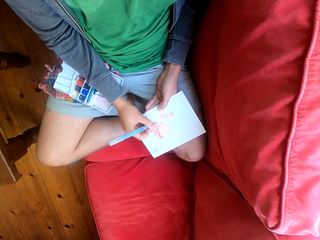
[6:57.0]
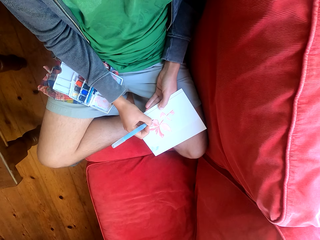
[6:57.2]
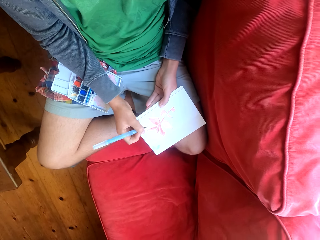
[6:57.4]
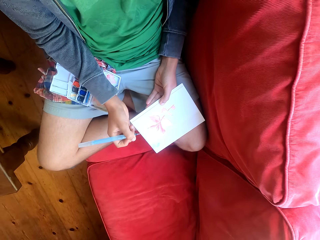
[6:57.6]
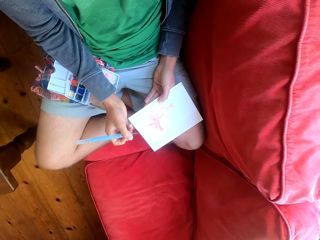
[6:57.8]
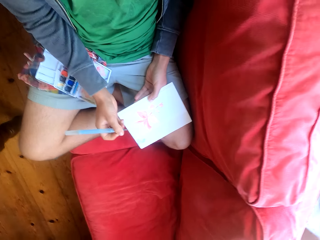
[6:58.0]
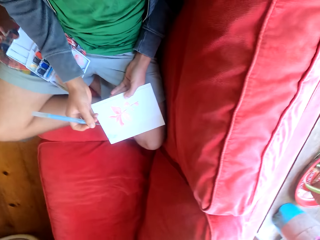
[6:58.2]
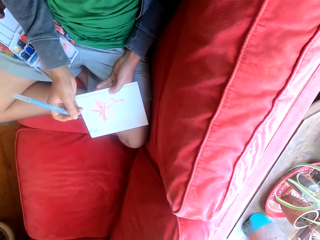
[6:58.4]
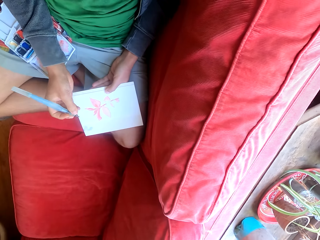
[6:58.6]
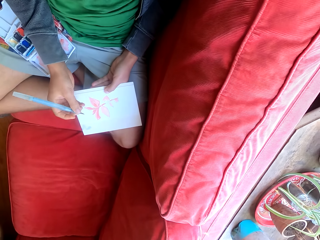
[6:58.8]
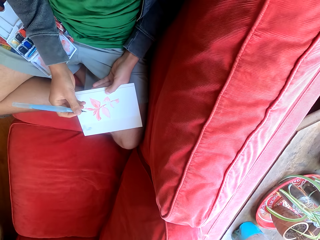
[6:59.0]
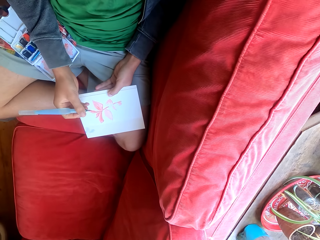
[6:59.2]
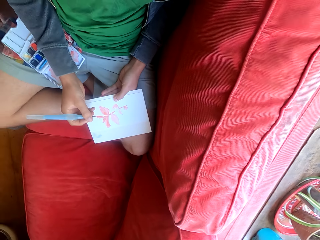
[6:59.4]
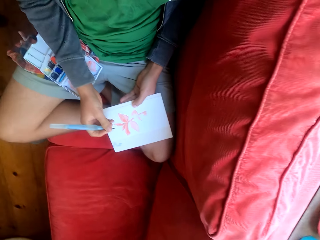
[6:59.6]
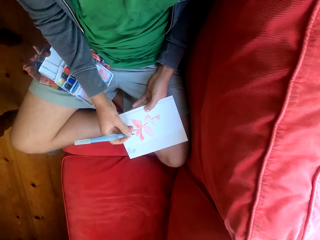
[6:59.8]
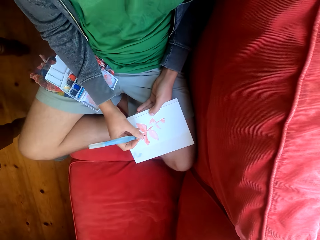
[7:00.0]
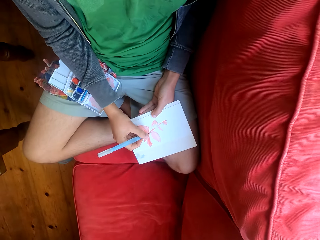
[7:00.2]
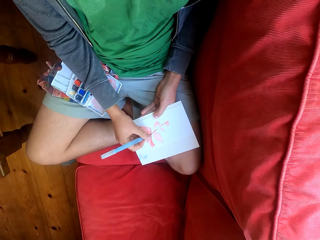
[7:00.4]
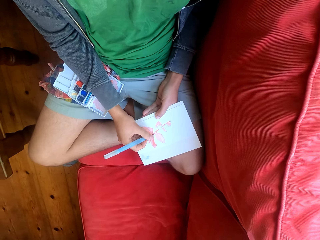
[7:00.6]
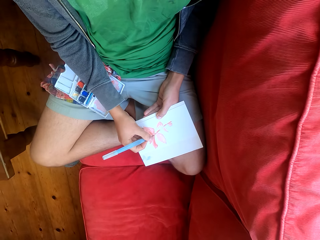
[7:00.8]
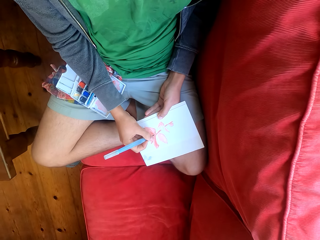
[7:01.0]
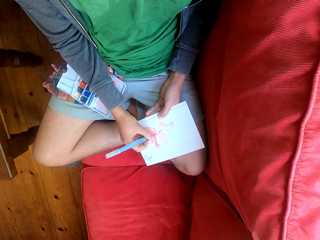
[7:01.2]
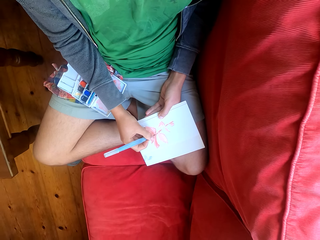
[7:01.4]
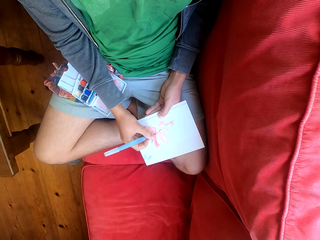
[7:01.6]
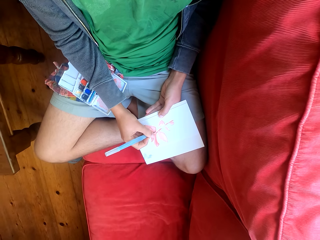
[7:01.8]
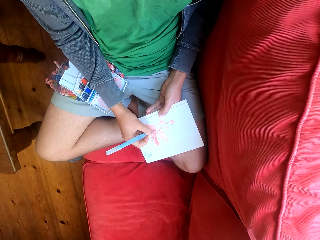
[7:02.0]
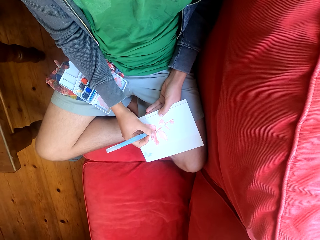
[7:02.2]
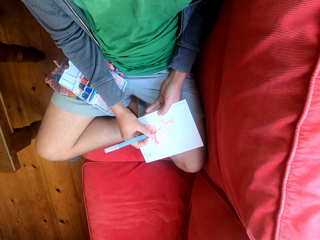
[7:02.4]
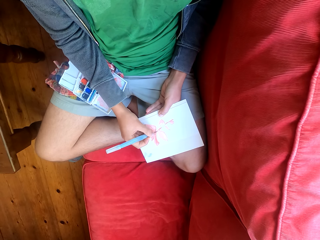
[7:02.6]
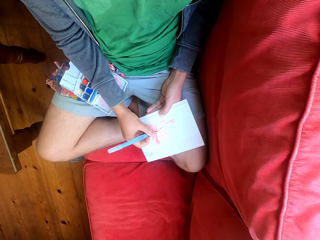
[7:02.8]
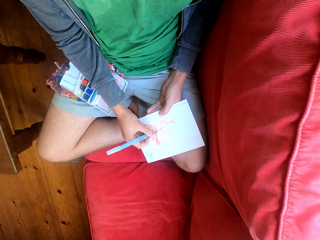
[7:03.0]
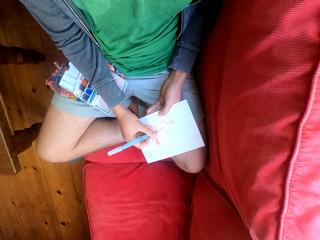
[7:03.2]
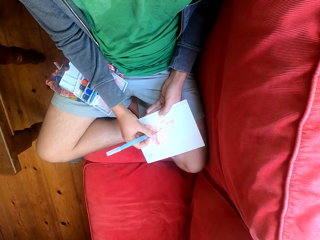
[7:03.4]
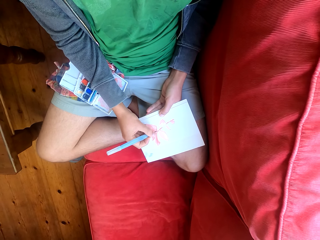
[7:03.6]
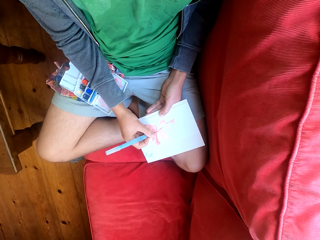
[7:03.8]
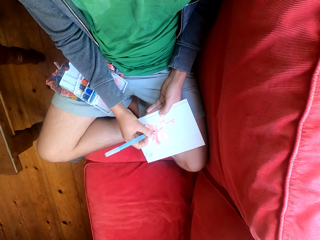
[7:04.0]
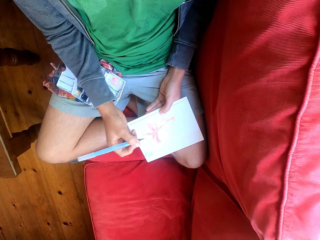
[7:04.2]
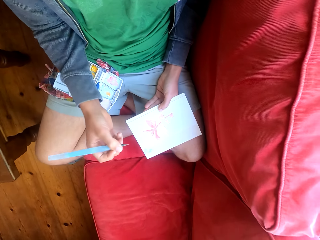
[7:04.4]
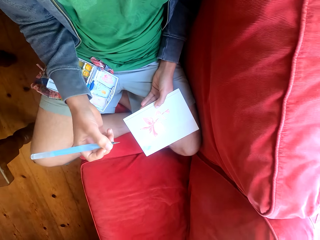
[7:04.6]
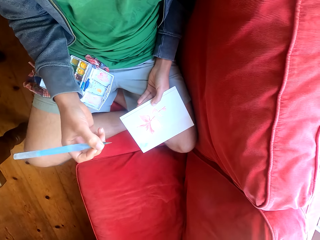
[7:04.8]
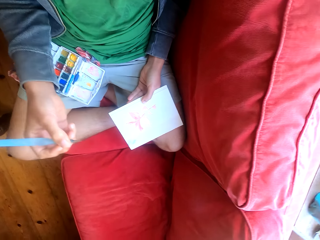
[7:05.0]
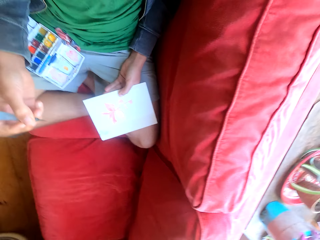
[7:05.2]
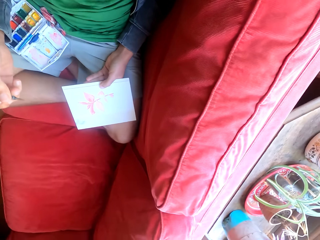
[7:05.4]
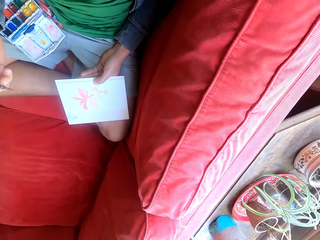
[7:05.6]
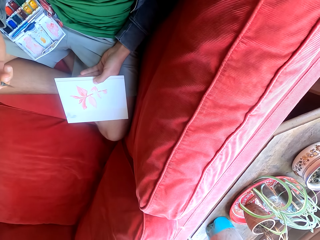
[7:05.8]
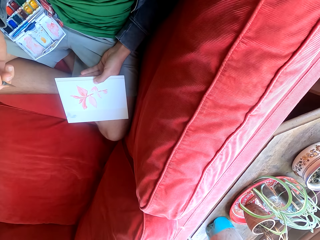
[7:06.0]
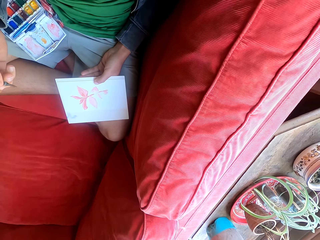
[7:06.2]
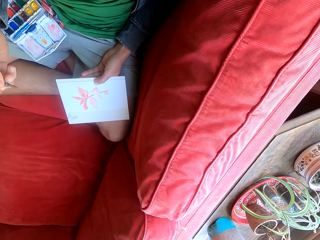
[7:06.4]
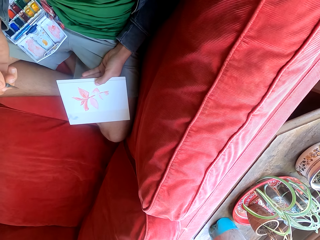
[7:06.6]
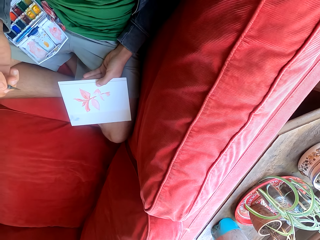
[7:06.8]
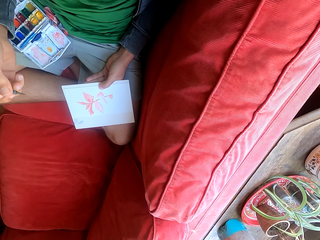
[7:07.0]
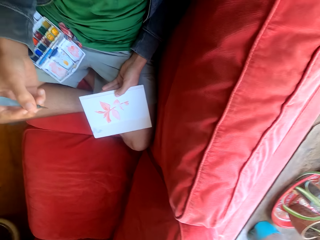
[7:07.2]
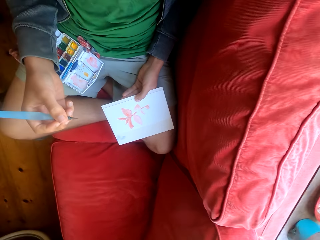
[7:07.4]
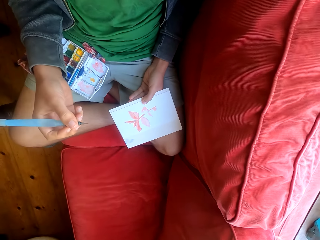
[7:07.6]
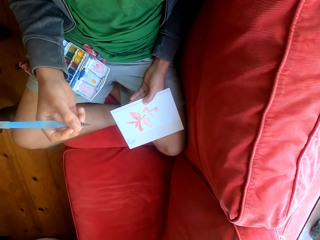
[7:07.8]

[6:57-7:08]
The camera wearer stares at the paint on the paper. They paint on the paint paper. They stare at the painting on the paper.

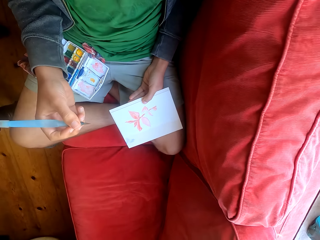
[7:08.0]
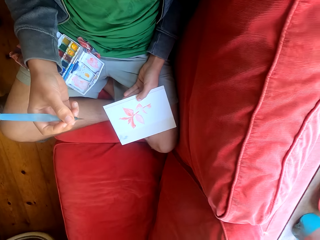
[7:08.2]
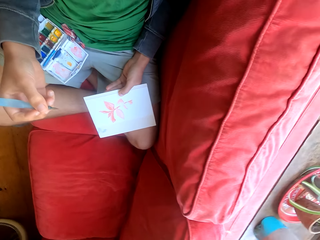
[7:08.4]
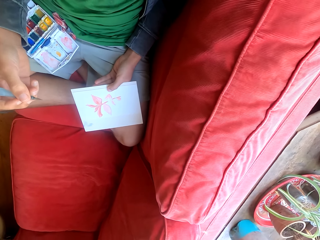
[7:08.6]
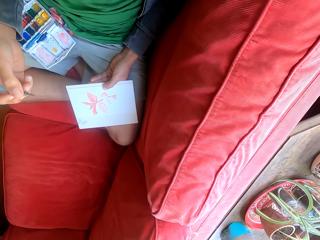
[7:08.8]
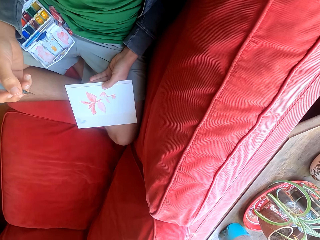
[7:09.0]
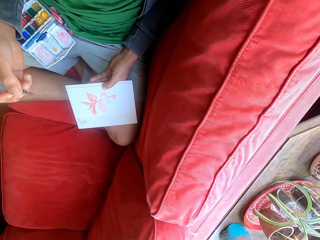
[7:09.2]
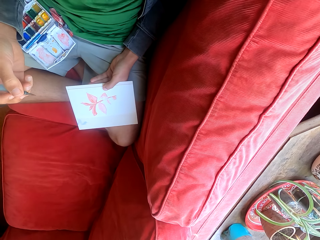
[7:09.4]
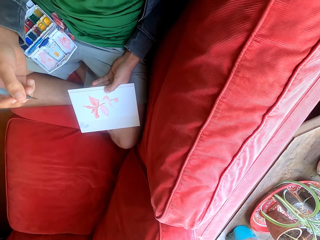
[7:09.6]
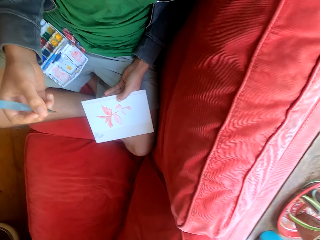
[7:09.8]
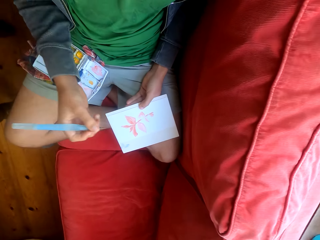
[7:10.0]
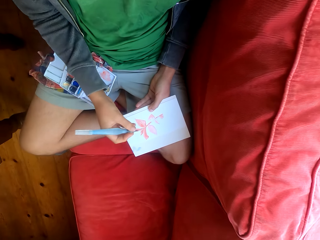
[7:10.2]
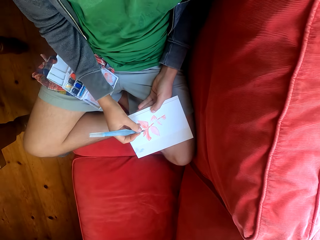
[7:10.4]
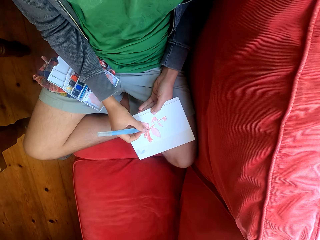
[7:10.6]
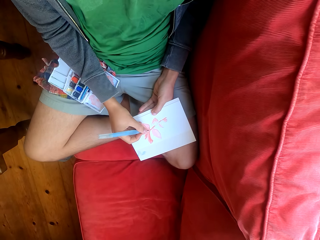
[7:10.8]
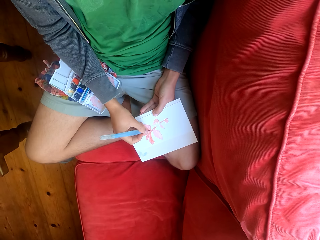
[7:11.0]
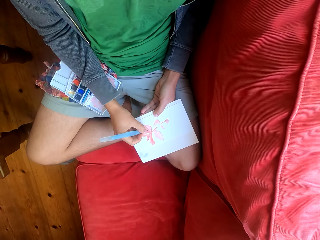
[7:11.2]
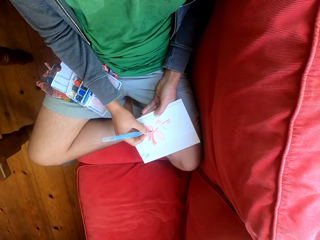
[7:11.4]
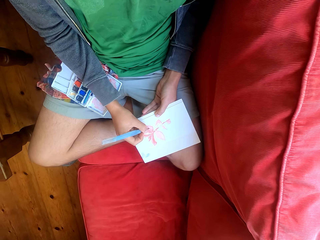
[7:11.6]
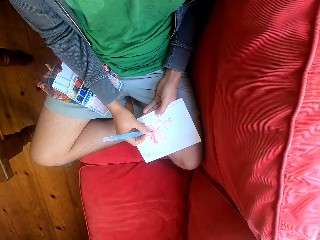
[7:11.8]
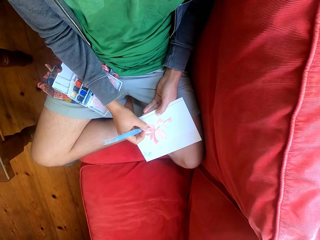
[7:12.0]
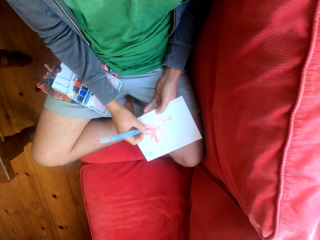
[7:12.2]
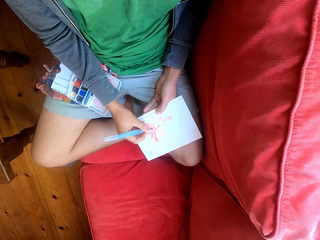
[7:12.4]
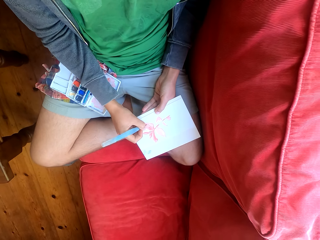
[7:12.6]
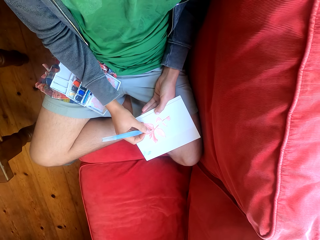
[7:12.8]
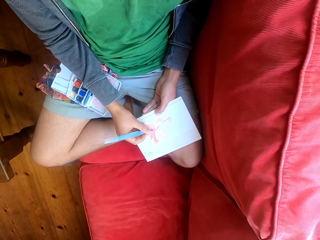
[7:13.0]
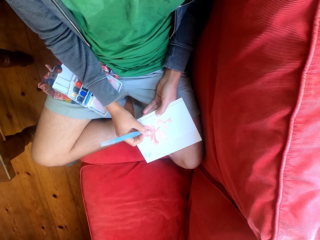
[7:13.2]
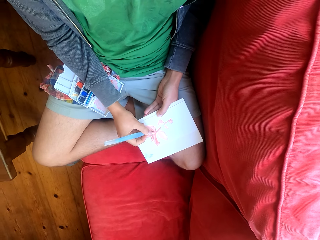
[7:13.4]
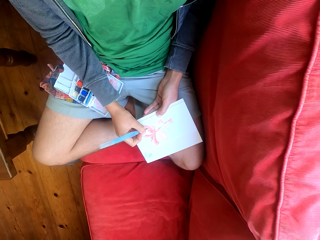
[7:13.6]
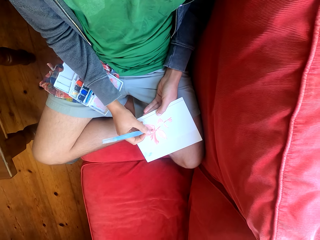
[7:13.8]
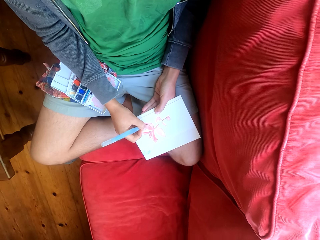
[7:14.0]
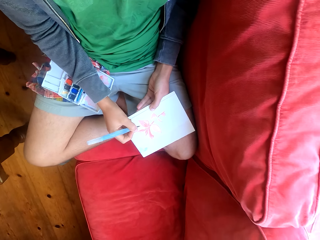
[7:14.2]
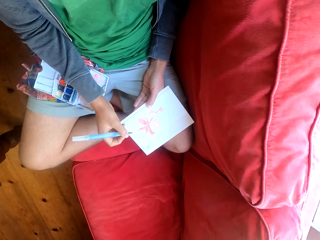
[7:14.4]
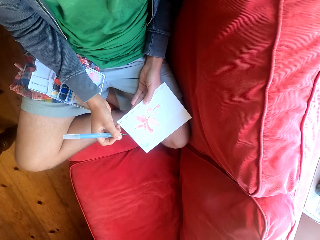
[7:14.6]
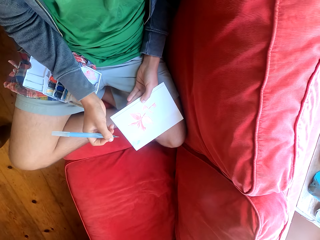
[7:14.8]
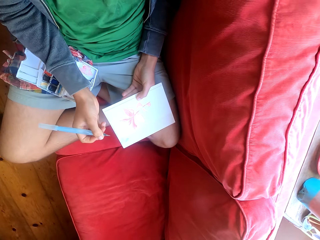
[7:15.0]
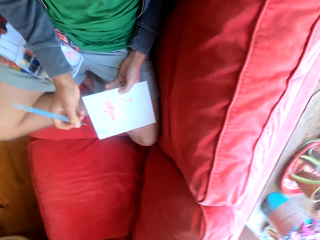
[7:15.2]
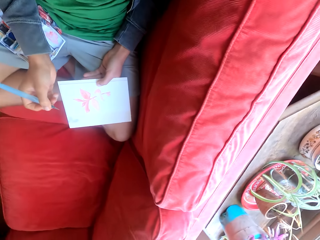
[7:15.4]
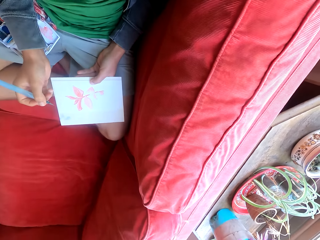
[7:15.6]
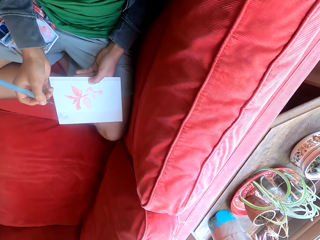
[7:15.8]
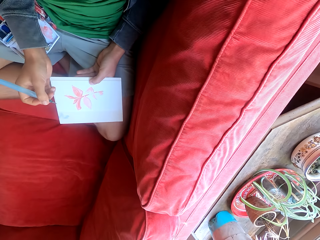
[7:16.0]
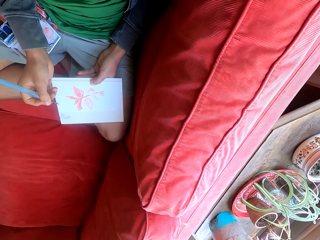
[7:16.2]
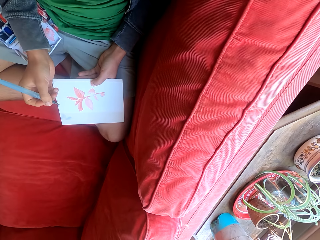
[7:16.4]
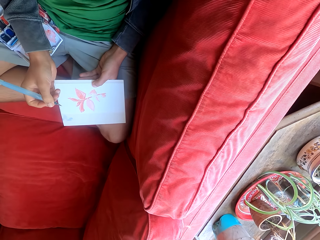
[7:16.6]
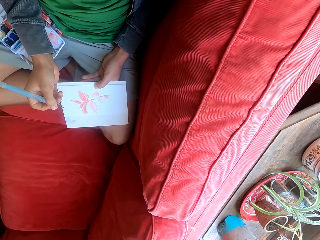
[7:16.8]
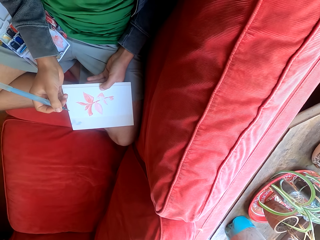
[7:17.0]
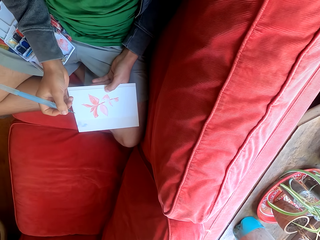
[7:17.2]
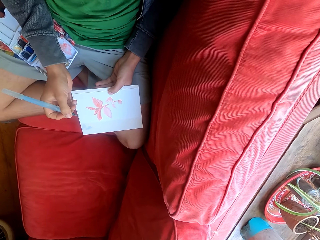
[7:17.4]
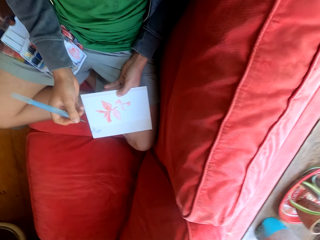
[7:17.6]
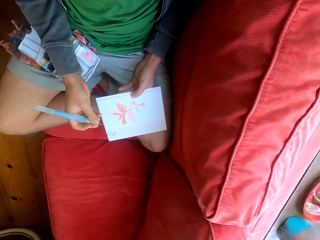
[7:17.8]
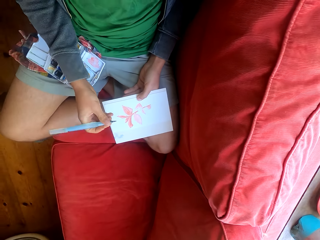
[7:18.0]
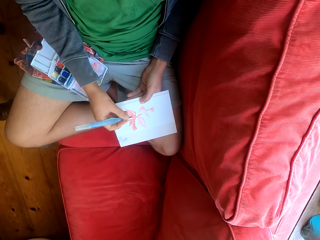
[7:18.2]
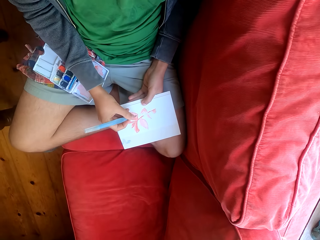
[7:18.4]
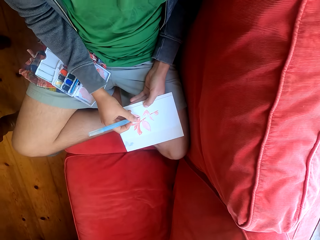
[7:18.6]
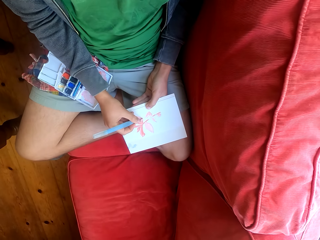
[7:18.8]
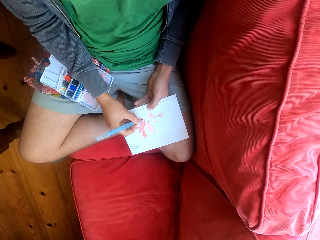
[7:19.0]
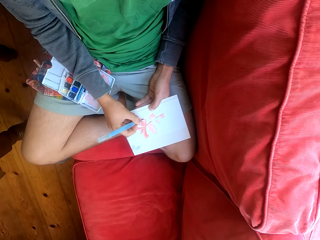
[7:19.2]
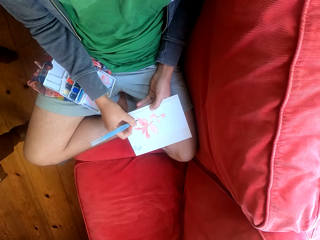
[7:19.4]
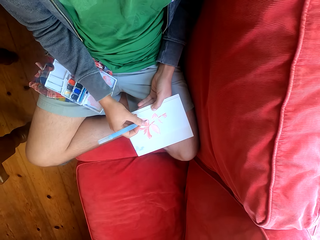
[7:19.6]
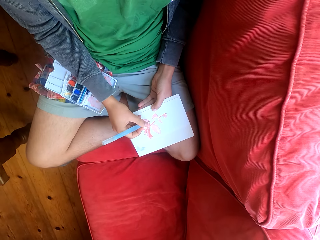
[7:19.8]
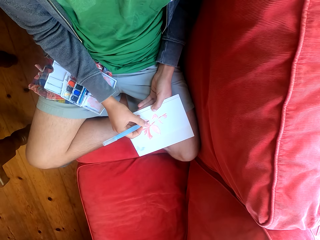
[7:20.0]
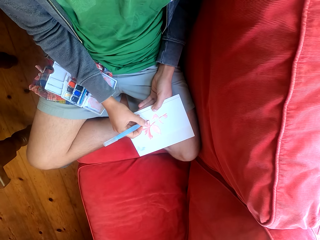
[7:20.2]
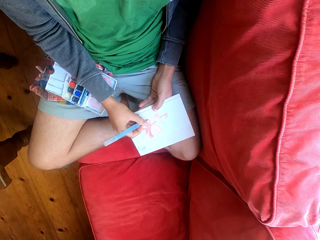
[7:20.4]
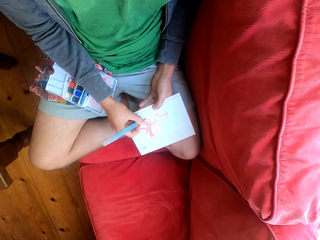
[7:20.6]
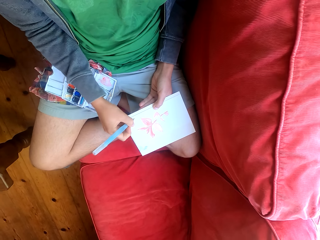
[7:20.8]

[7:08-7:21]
The camera wearer paints on the paint paper. They stare at the painting on the paper. They paint on the paint paper.
